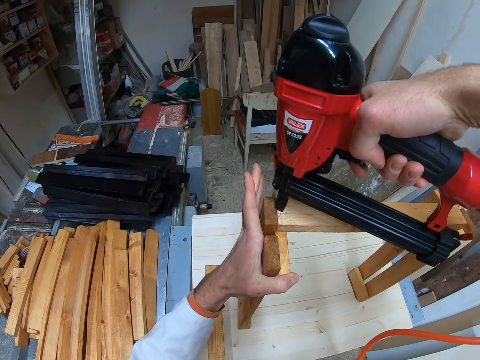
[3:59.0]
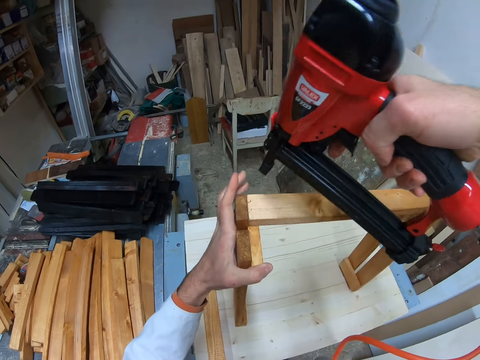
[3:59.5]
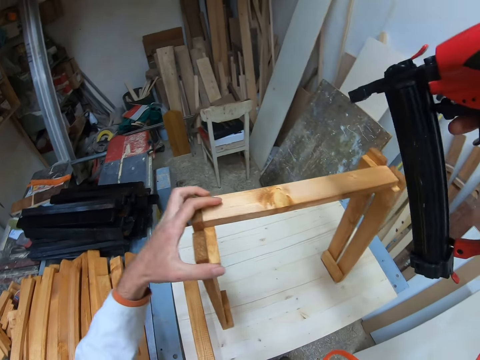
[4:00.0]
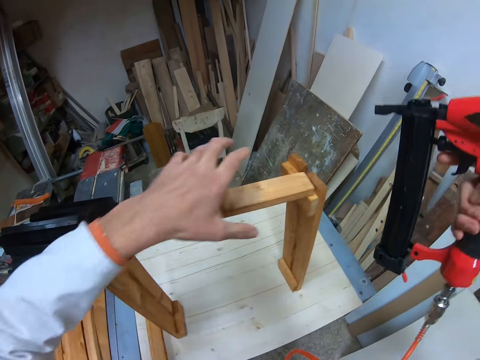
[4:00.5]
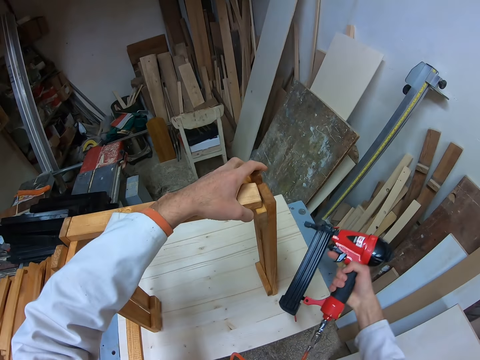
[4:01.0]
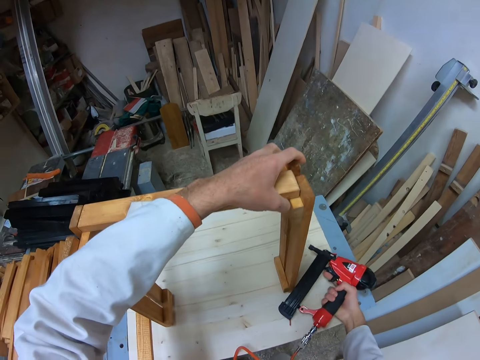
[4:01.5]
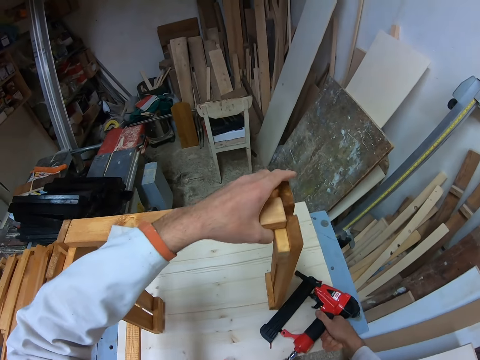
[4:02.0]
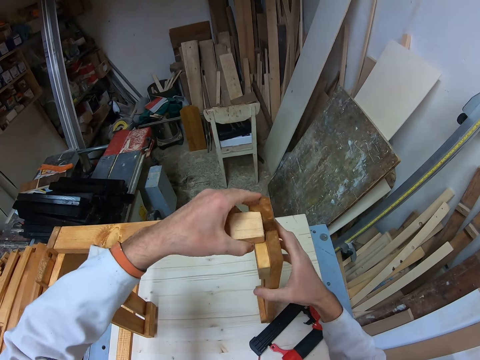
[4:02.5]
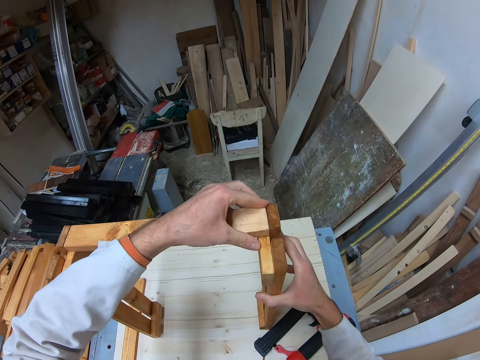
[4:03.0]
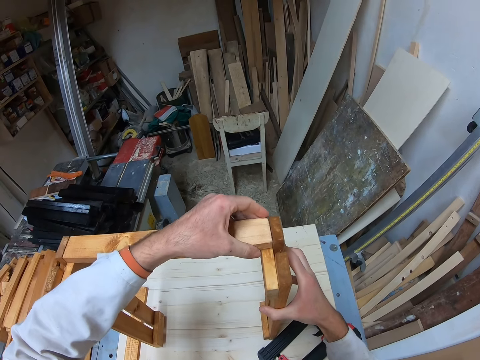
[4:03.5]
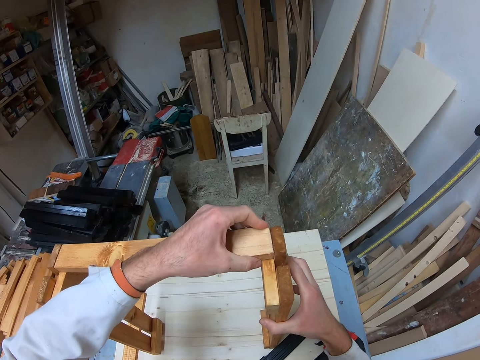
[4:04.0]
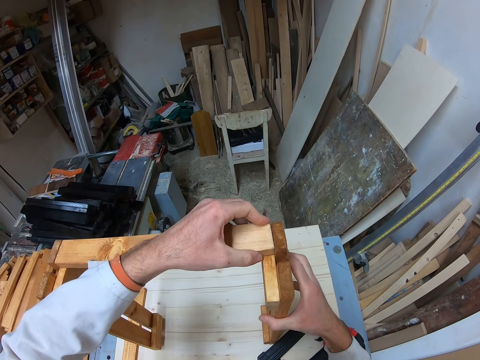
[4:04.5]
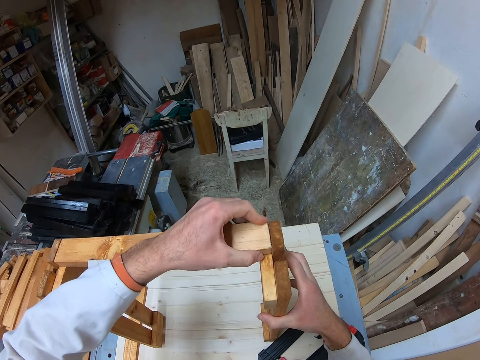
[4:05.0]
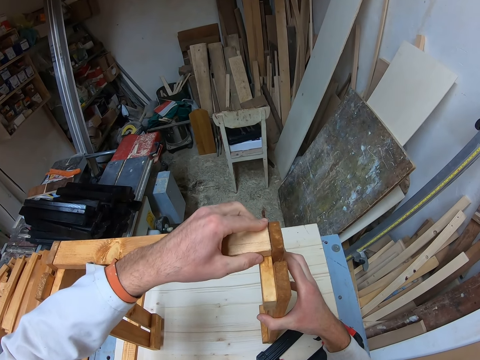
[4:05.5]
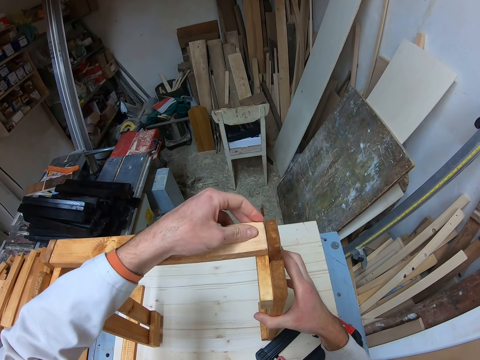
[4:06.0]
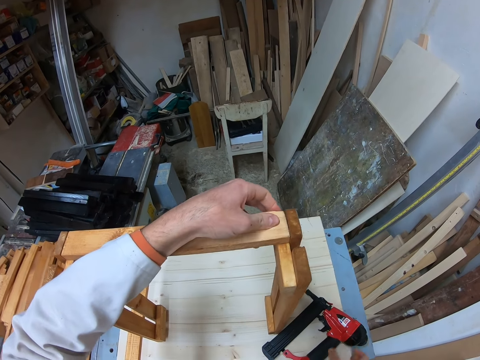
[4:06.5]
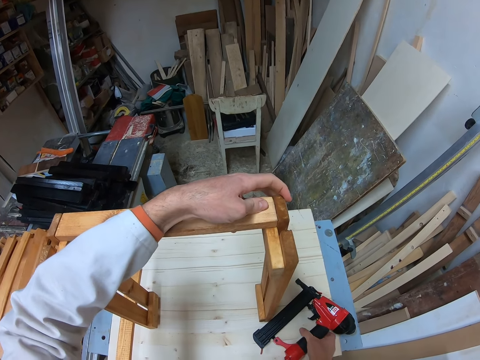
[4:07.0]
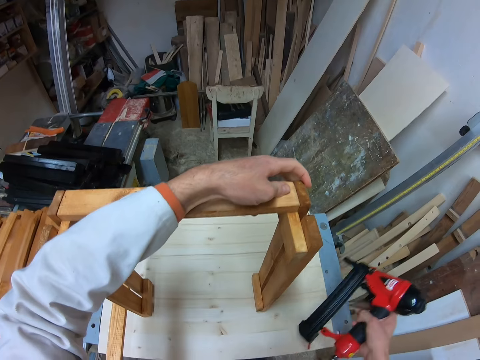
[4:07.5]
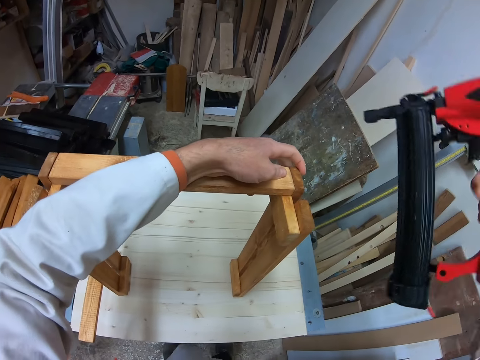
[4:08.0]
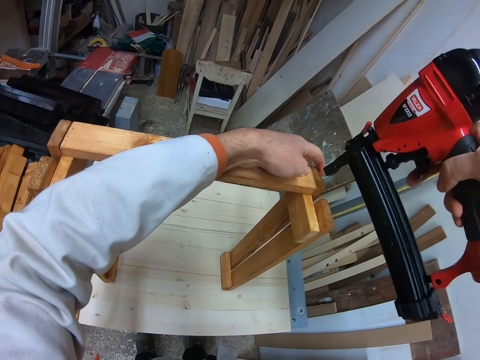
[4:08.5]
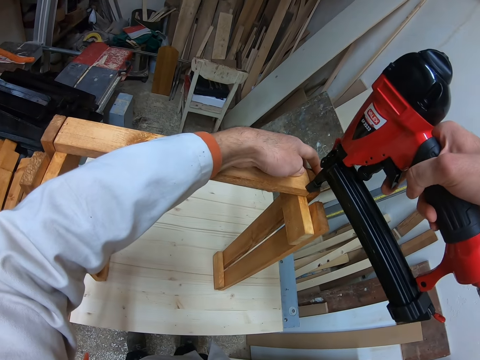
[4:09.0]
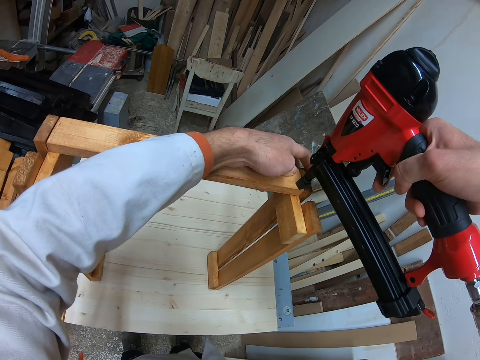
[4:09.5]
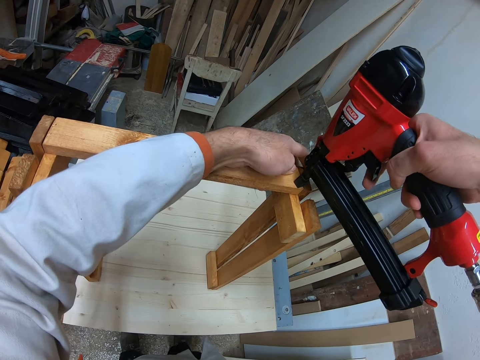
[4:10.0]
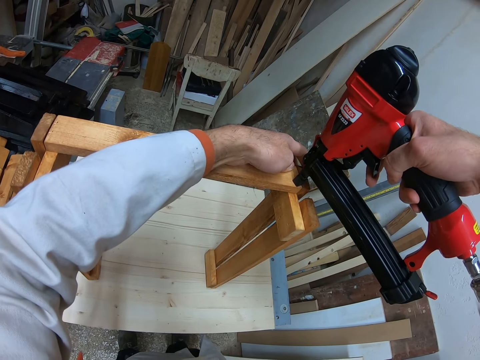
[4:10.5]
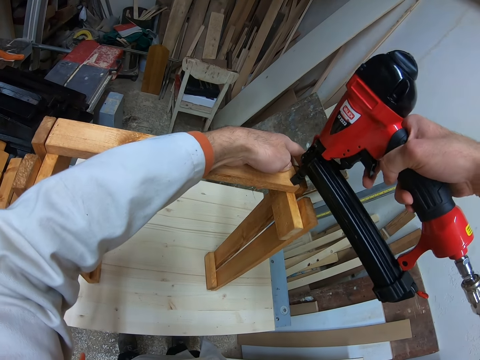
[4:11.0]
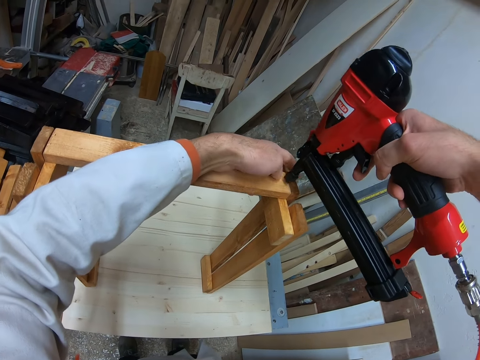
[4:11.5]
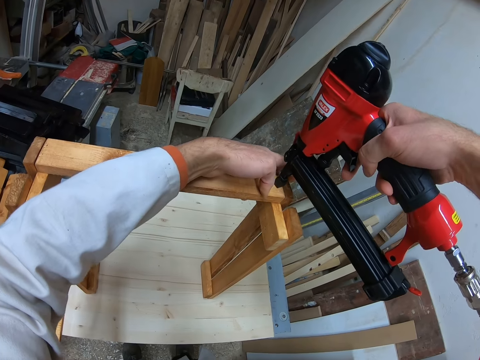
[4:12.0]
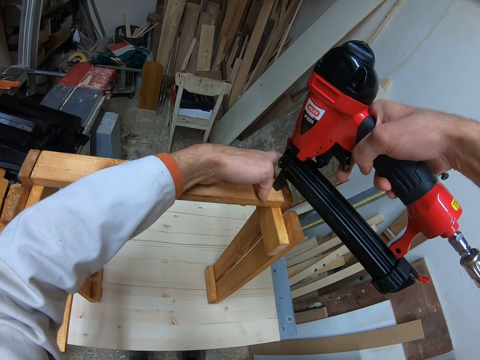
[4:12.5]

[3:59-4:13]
The camera wearer drops the electric nail gun on the white table. He aligns the woods properly with his hands. He joins the wood. He picks up the electric nail gun. He nails the woods with the electric nail gun.

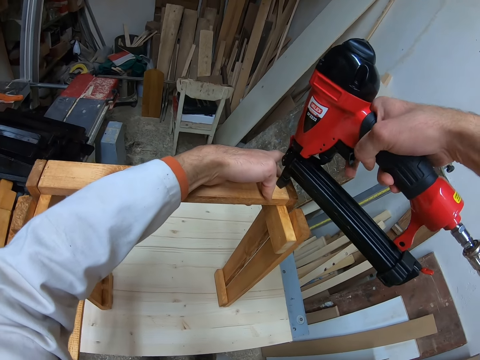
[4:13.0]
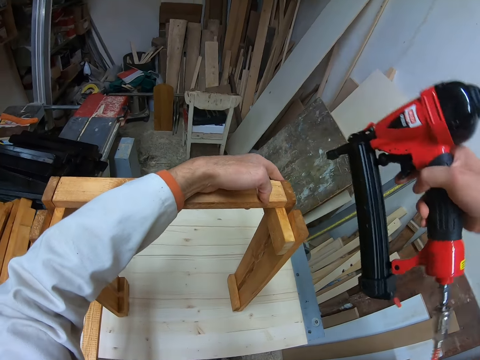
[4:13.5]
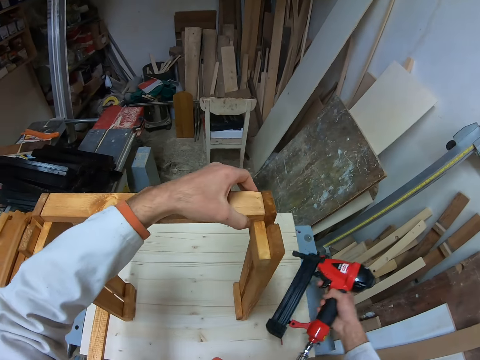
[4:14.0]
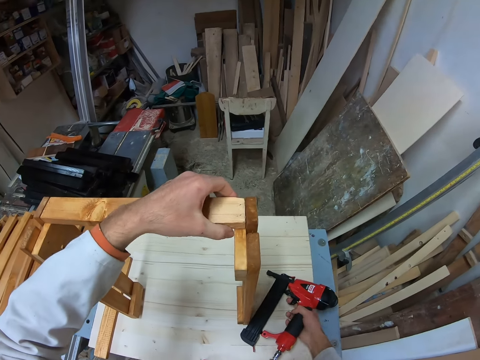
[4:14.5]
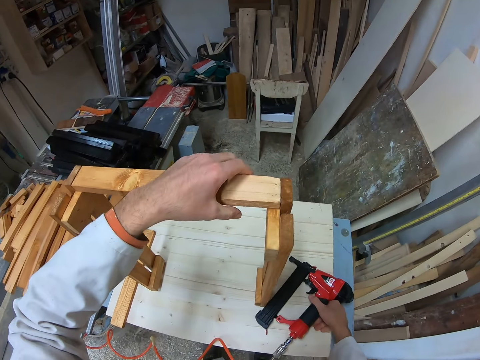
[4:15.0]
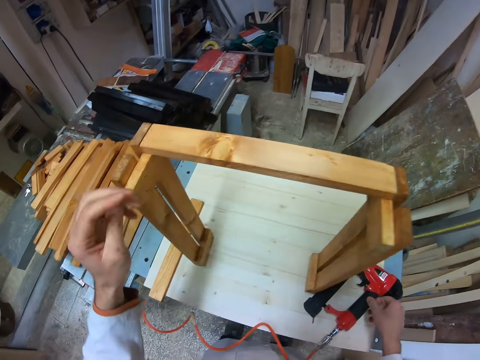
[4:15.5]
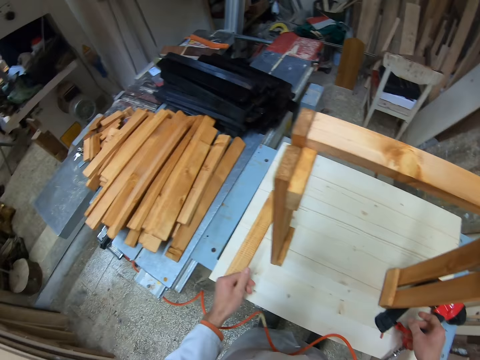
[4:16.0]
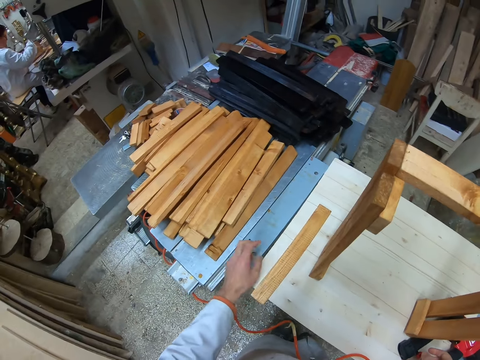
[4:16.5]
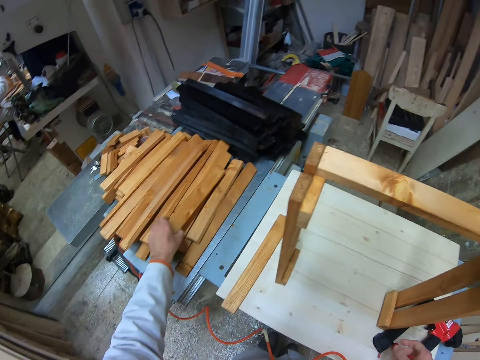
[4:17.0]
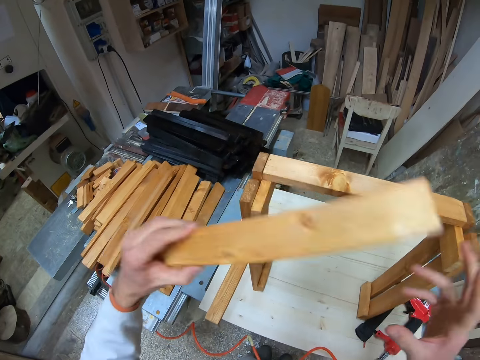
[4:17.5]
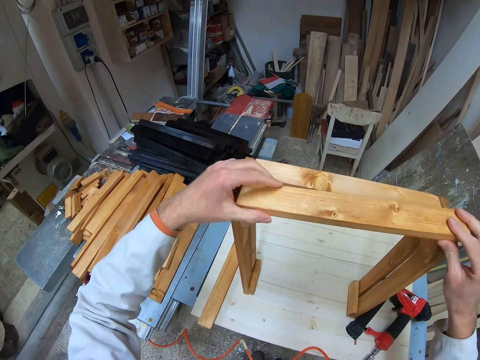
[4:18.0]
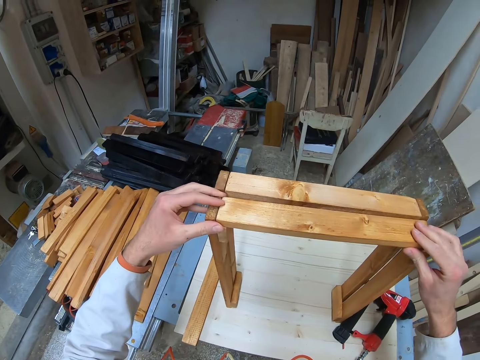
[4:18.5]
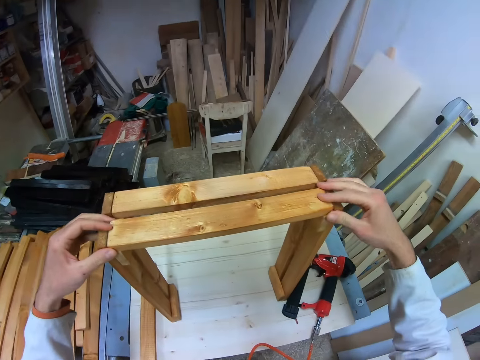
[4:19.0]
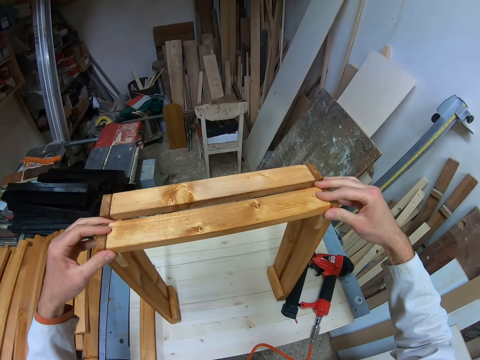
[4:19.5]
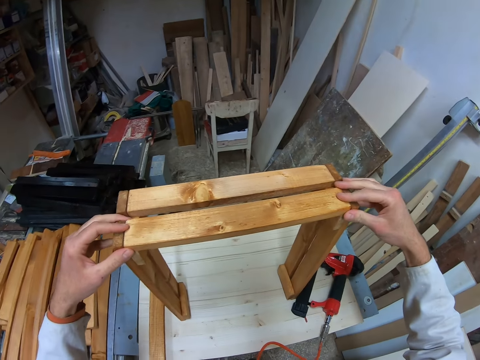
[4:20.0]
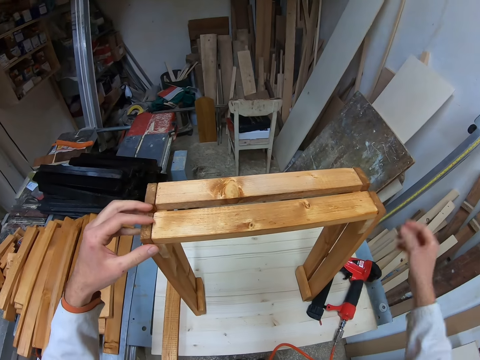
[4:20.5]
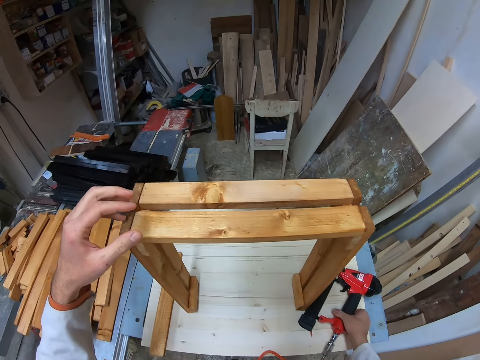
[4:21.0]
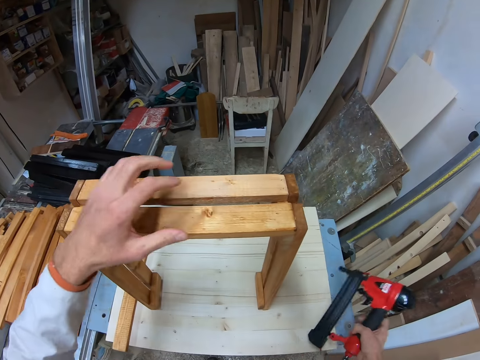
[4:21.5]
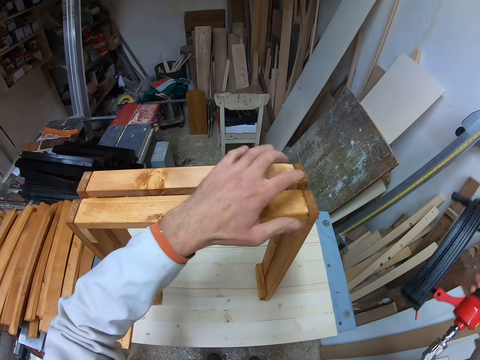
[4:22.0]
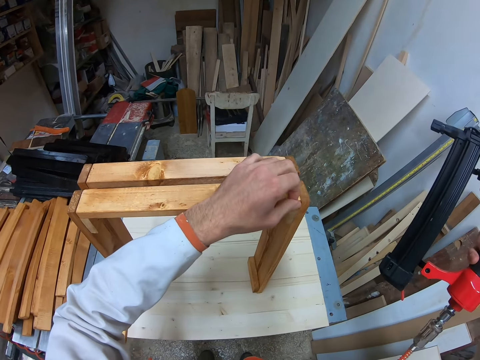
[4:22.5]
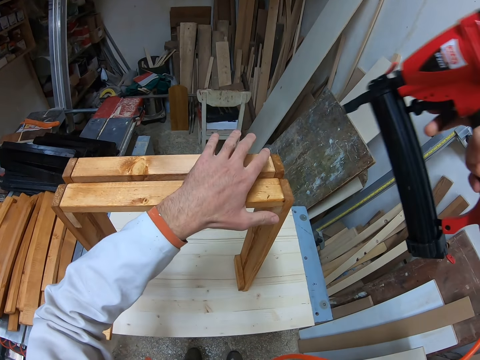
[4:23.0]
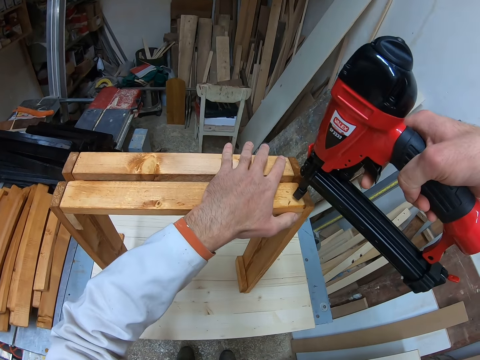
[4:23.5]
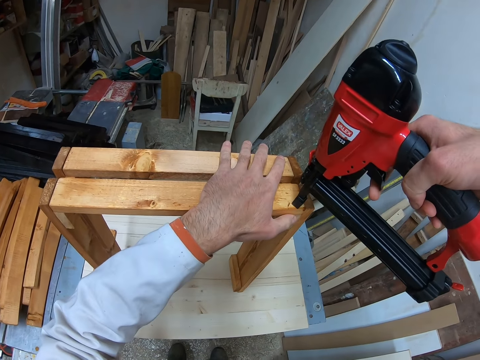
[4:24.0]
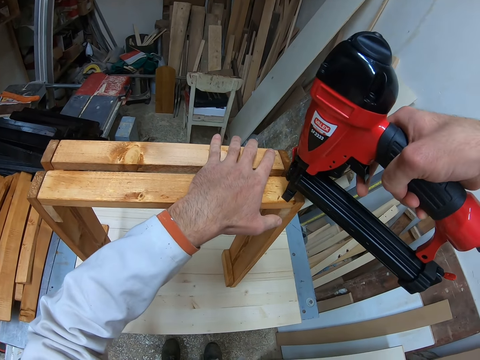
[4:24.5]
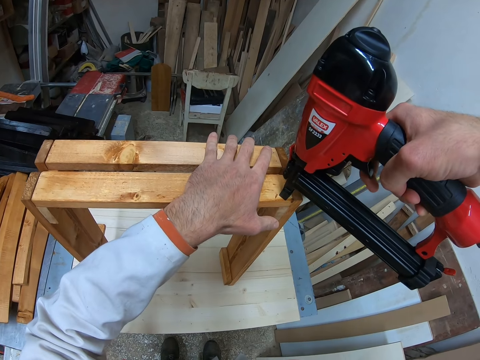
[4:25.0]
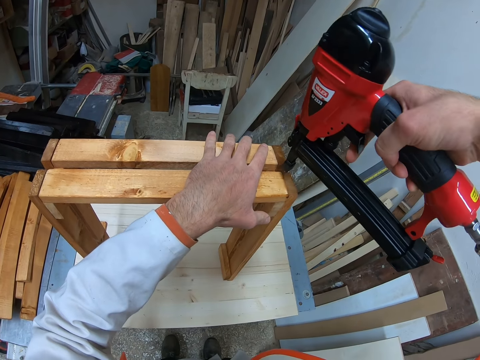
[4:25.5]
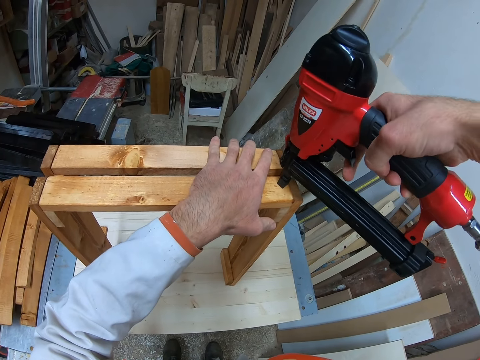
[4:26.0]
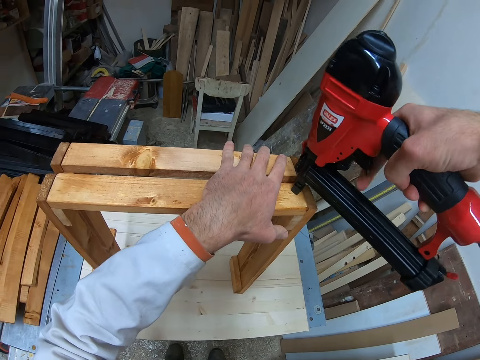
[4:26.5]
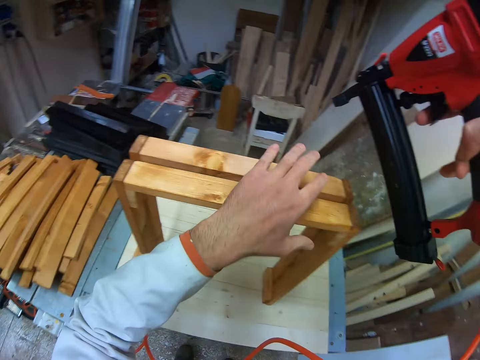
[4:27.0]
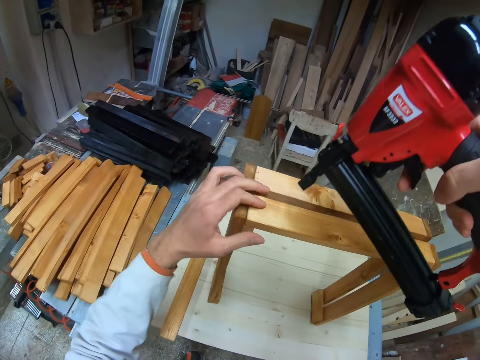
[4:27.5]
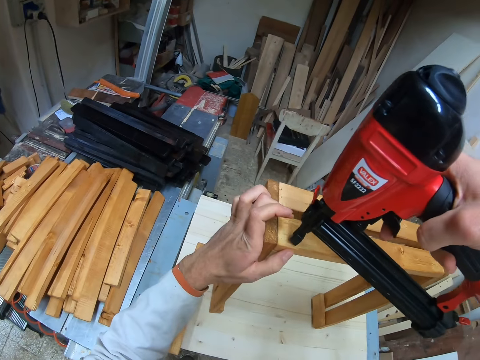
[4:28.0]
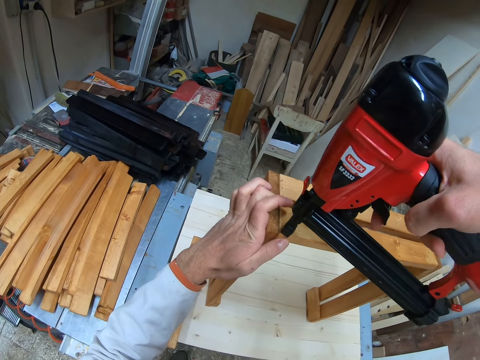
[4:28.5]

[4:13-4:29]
The camera wearer drops the electric nail gun on the white table. He takes up a piece of wood from the blue table with his left hand. He places the piece of wood on an empty space of the furniture. He joins the pieces of wood. He aligns the piece of wood to the furniture. He takes up the electric nail gun from the table with his right hand. He nails the piece of wood to the furniture with the electric nail gun.
